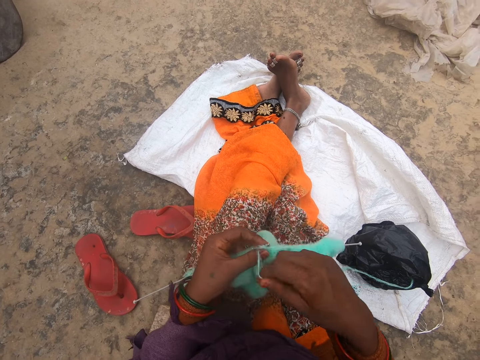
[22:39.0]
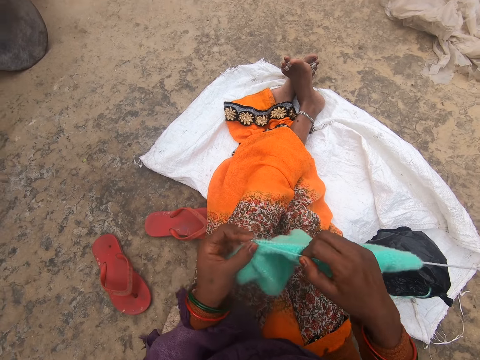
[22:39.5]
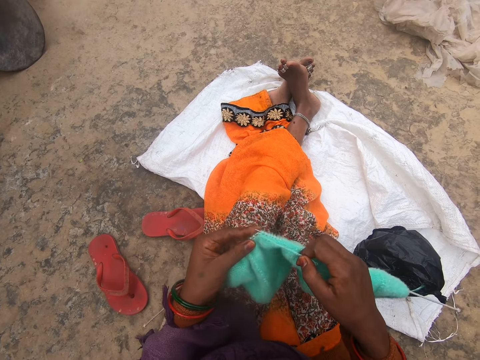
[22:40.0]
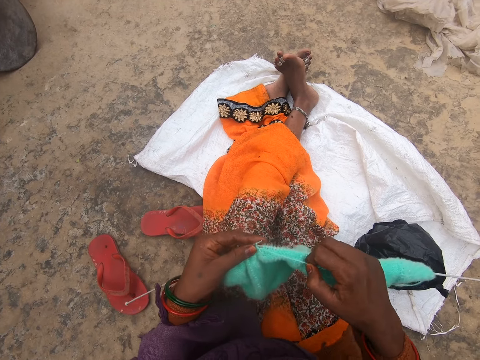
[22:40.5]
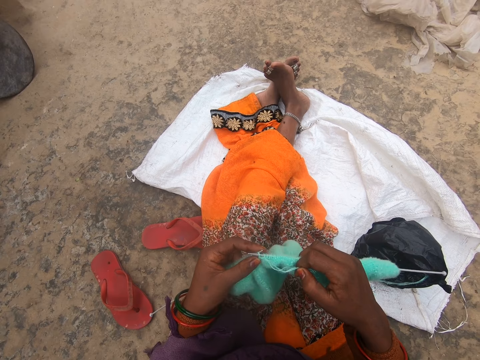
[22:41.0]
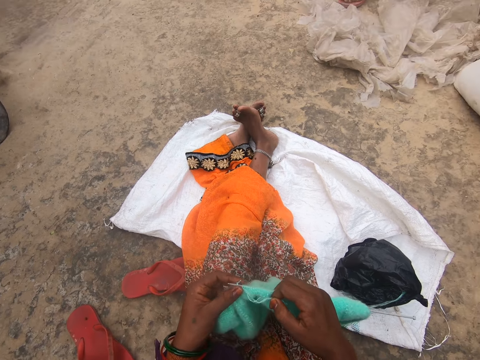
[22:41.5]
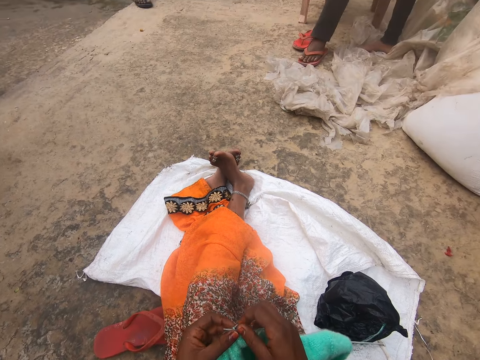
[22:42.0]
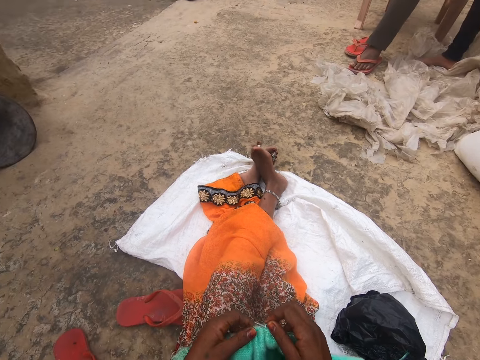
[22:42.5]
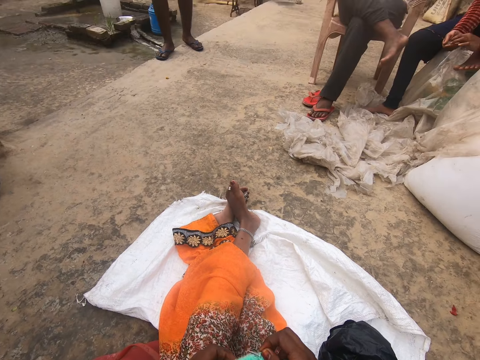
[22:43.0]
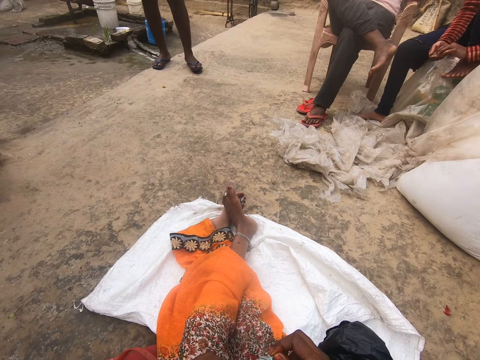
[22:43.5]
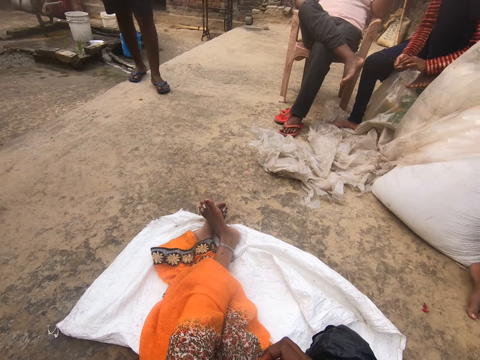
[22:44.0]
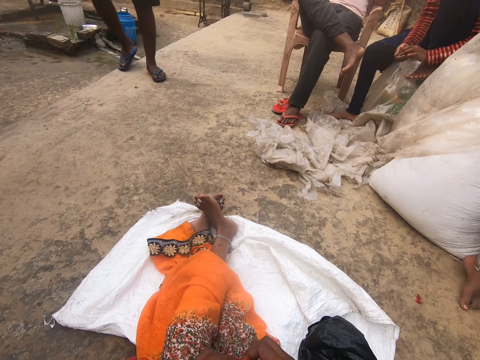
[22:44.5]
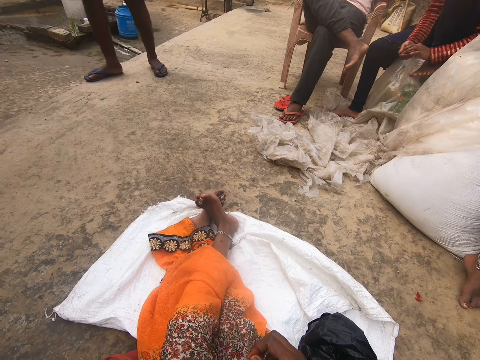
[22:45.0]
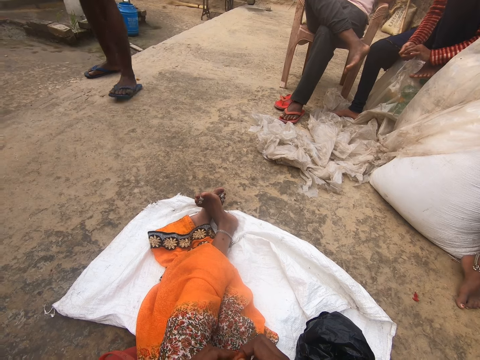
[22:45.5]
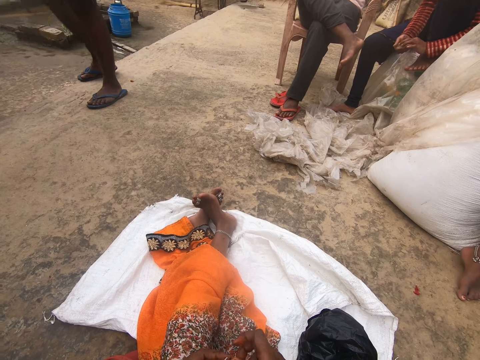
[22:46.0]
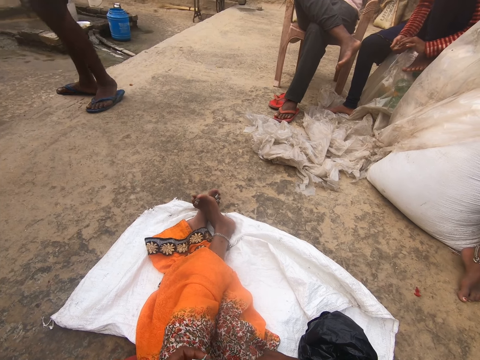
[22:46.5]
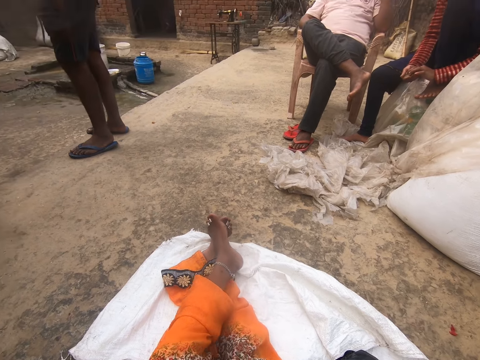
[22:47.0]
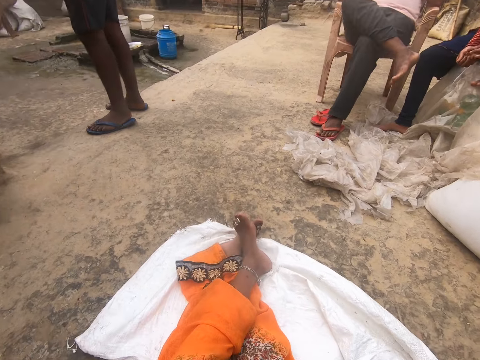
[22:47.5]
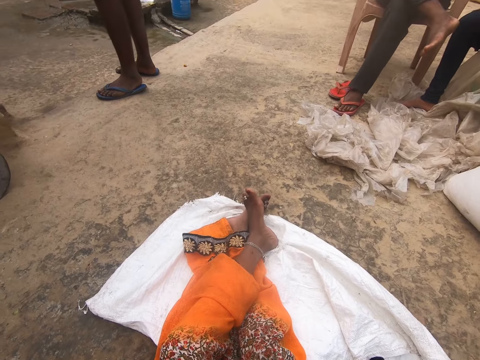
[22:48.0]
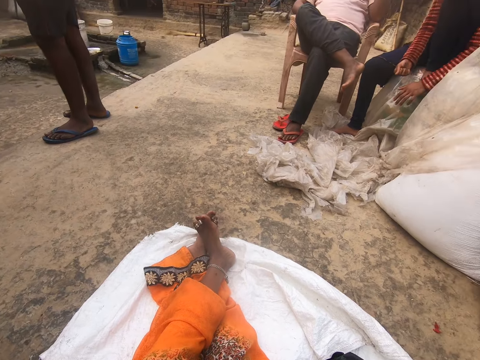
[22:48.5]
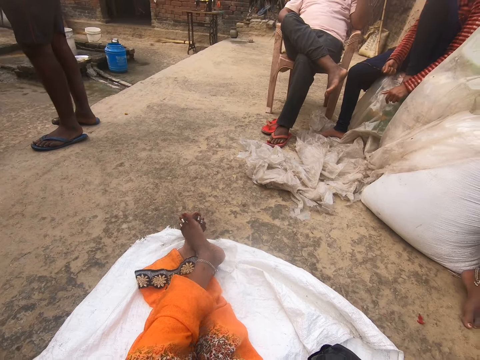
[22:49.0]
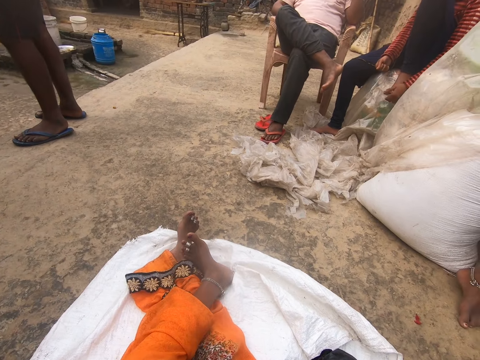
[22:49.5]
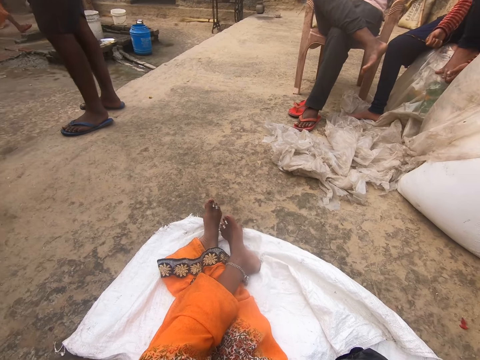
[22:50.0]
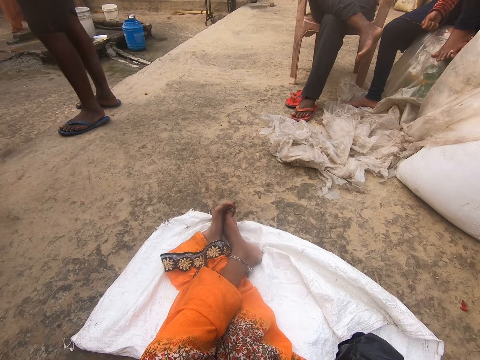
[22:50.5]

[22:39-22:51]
The camera wearer looks around. A person walks around.

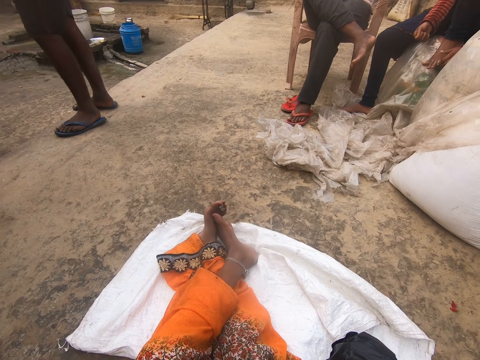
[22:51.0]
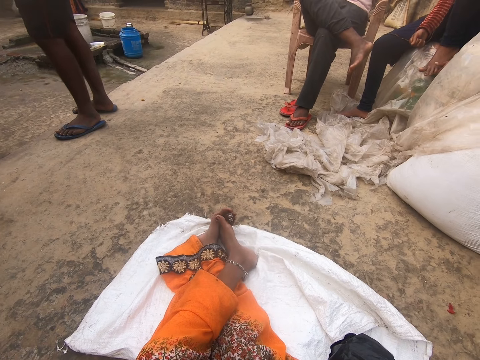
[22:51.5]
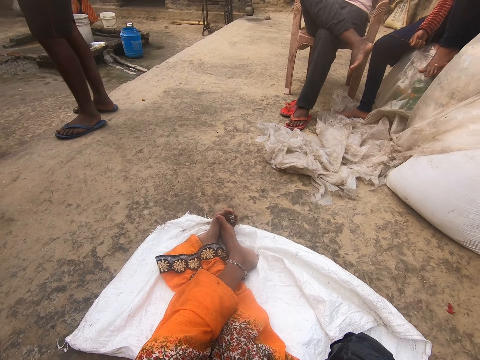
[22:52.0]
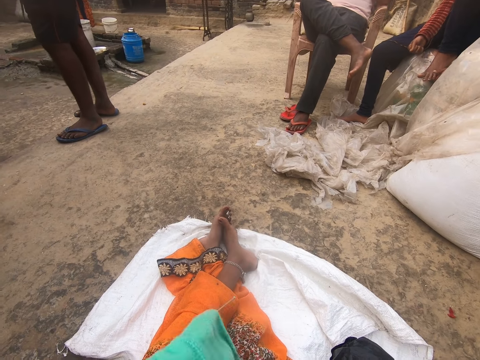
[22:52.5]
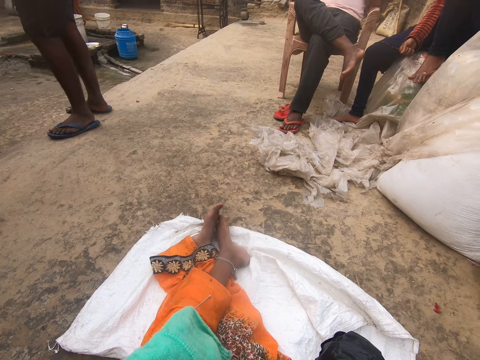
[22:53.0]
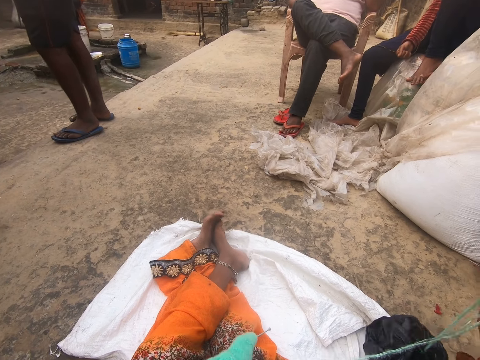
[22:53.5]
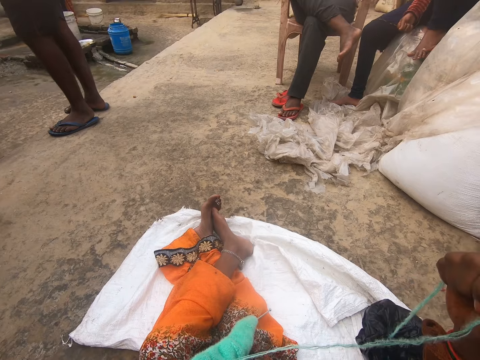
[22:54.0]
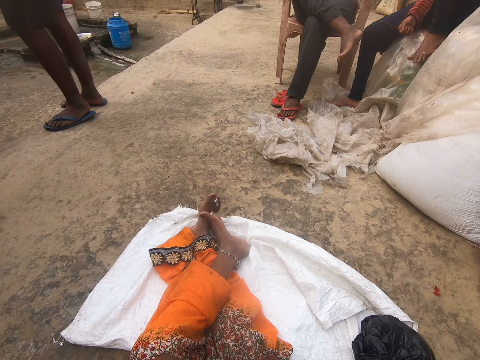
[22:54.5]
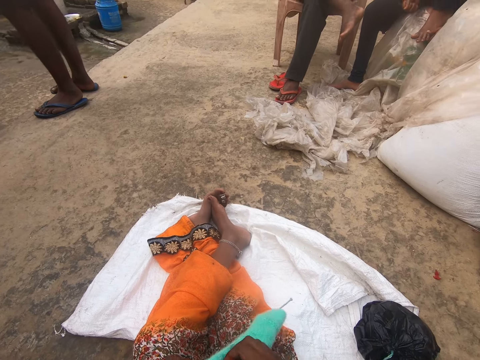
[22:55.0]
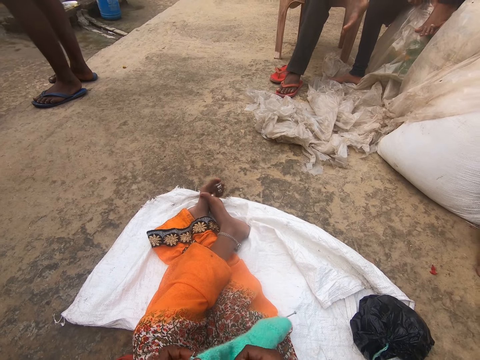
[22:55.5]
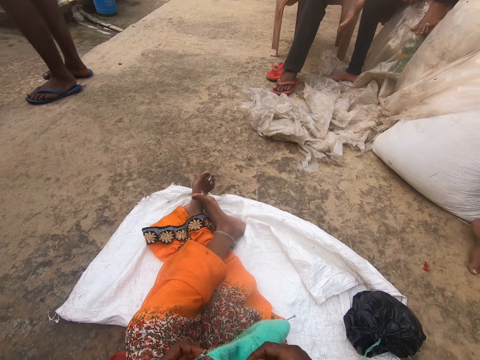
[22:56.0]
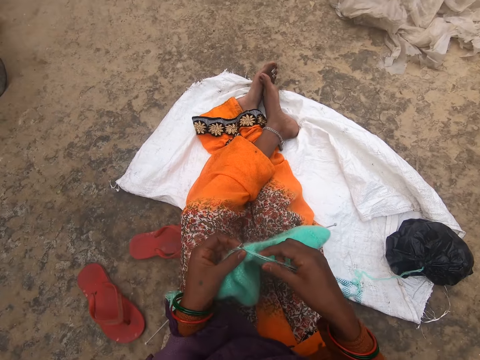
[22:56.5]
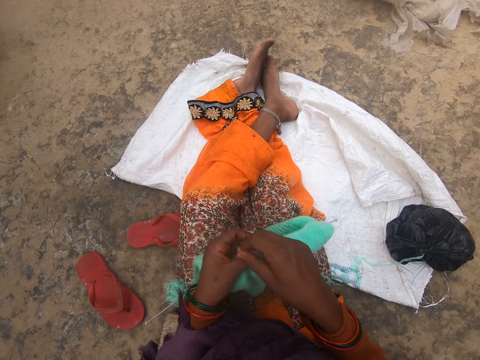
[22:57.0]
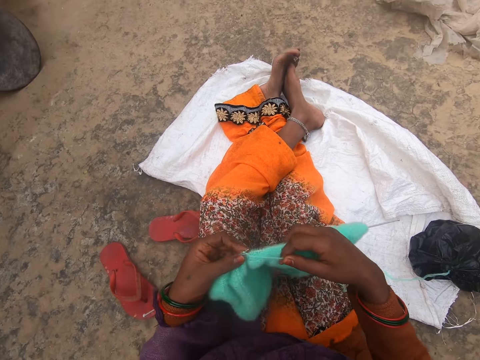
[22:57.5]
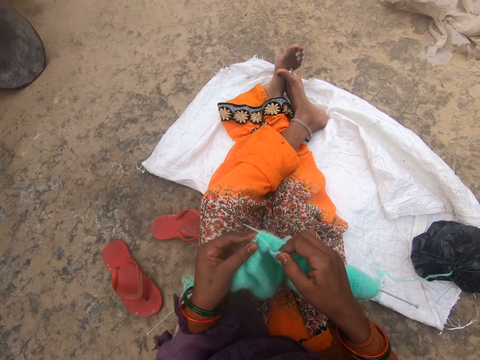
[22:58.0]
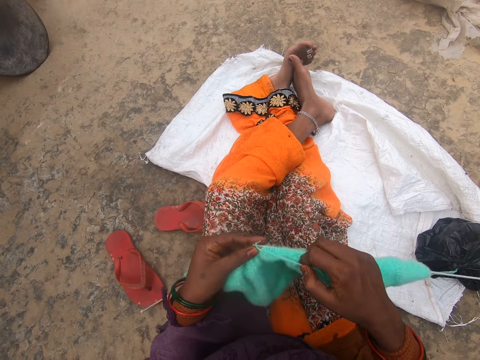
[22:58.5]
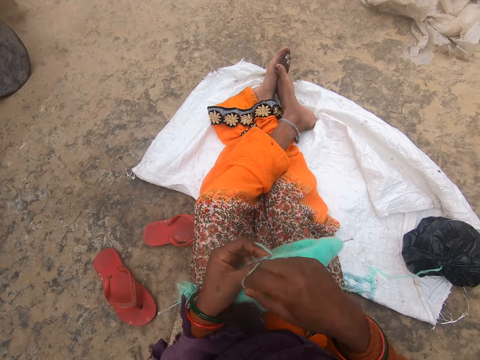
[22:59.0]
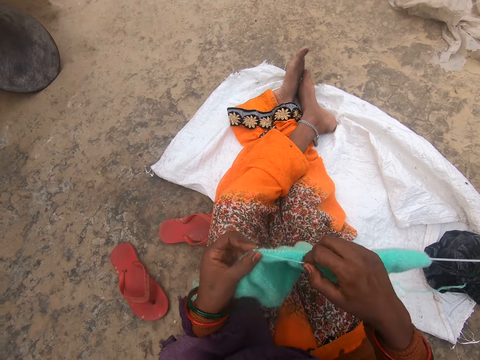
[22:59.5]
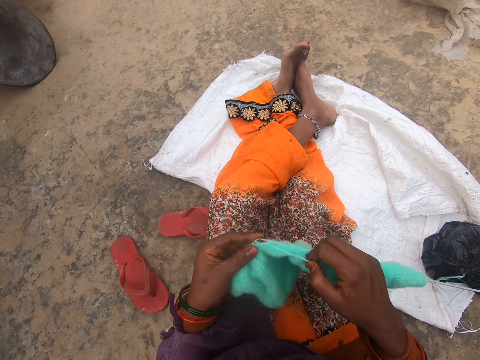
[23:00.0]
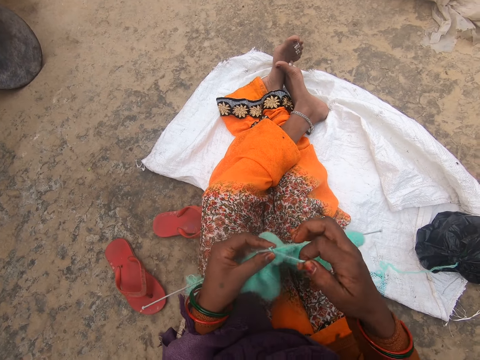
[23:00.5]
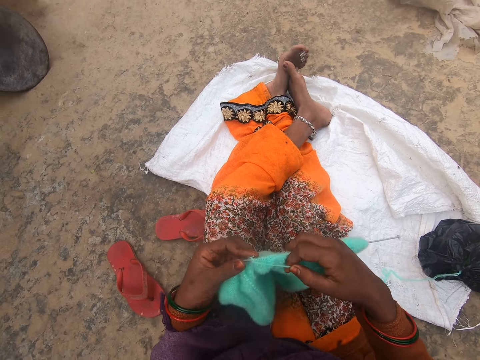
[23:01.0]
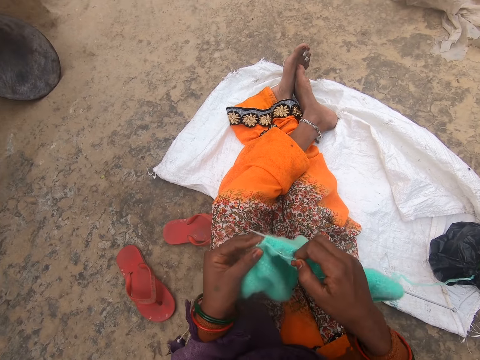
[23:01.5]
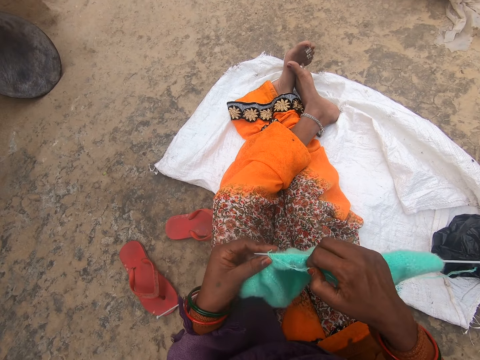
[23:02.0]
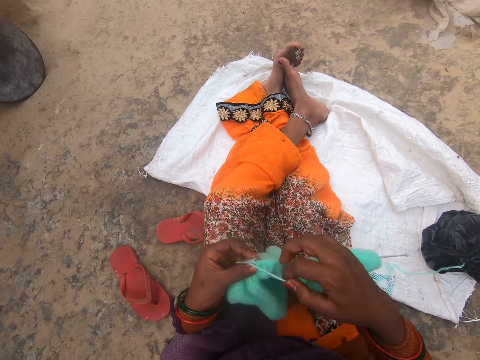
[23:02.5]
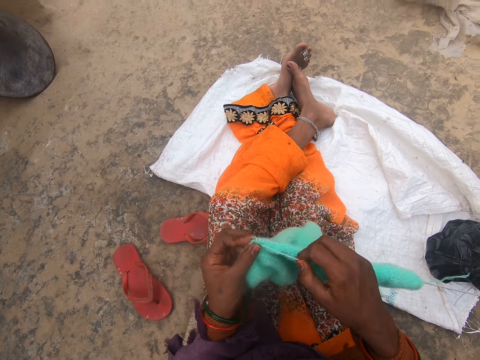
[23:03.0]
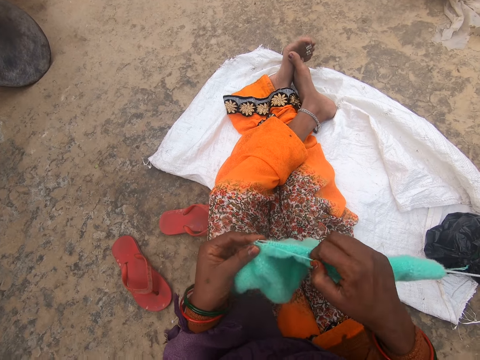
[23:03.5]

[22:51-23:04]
The camera wearer stitches the crochet thread.

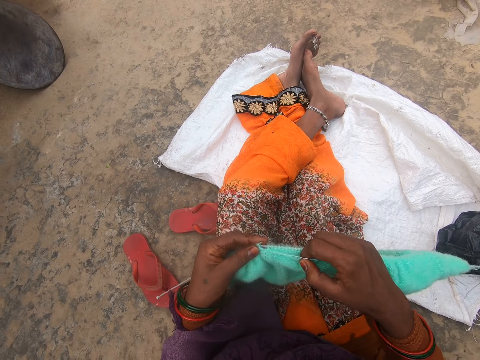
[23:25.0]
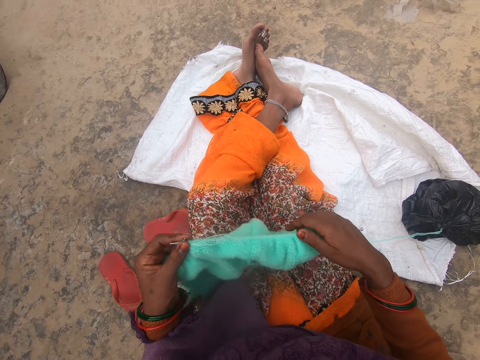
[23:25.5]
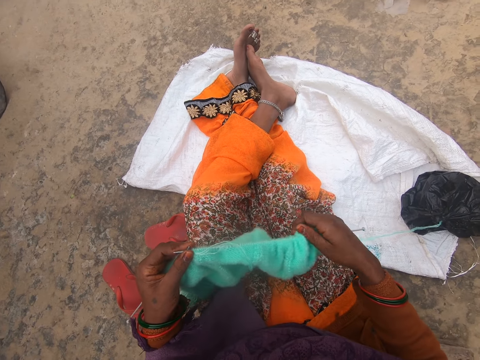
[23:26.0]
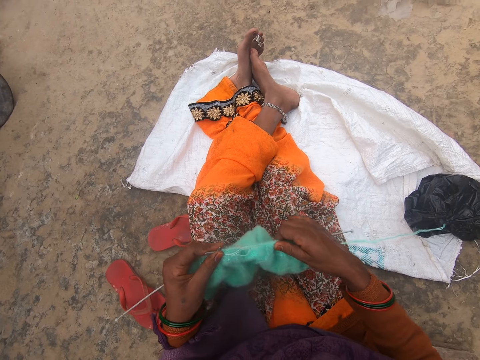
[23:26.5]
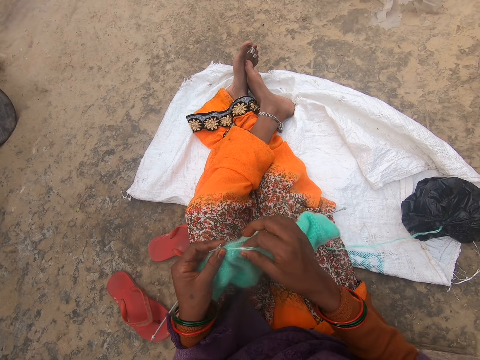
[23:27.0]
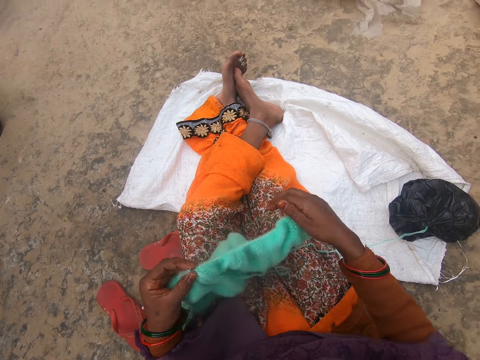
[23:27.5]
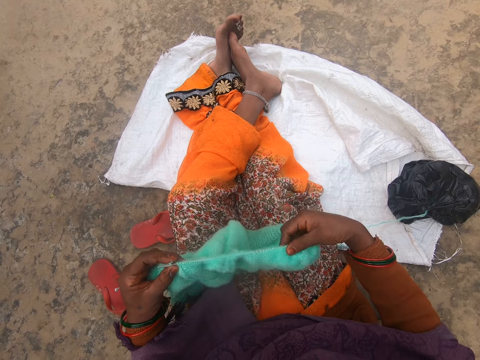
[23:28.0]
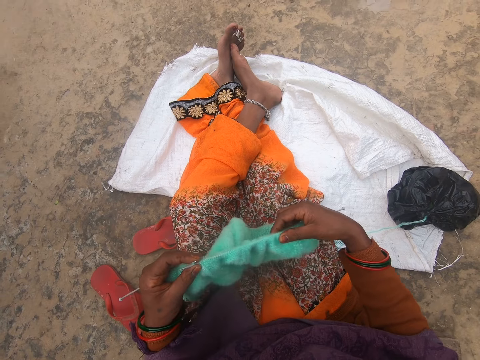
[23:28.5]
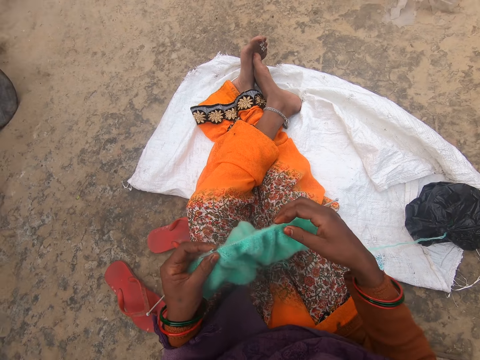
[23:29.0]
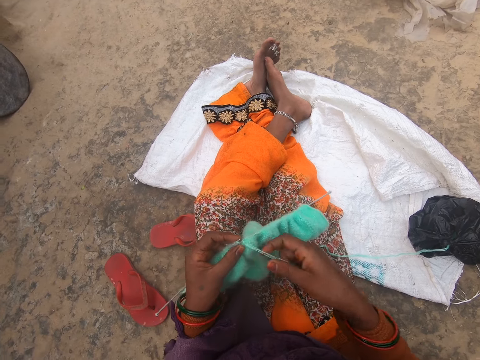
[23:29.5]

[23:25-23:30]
The camera wearer adjusts the fabric.
